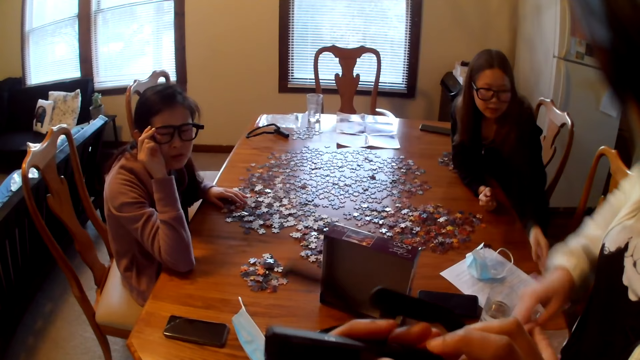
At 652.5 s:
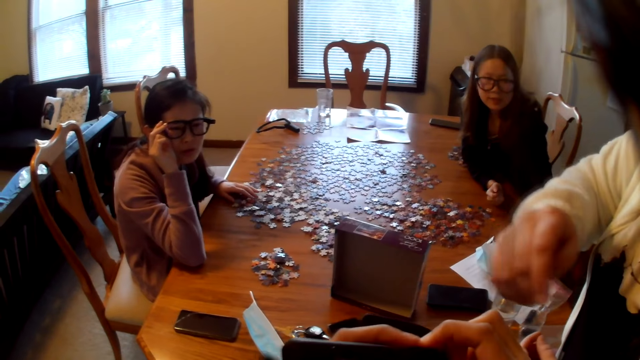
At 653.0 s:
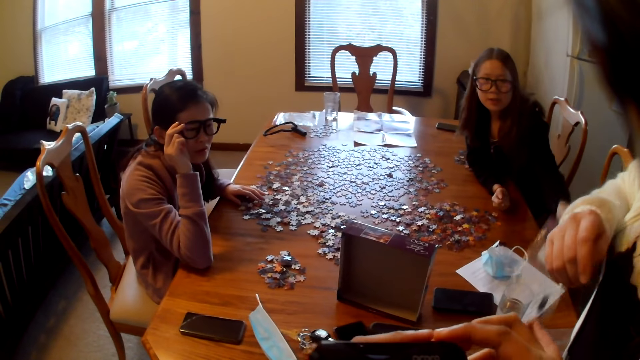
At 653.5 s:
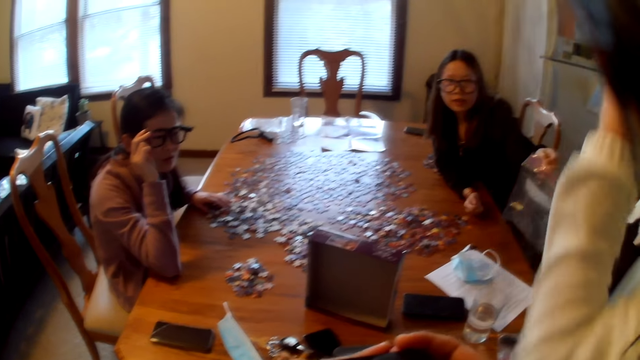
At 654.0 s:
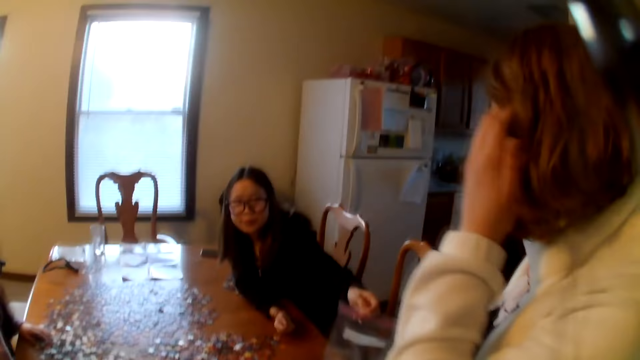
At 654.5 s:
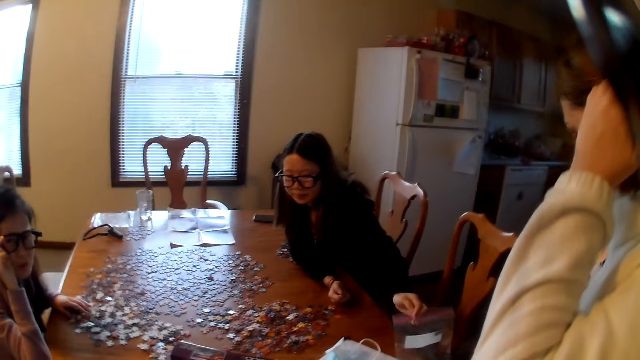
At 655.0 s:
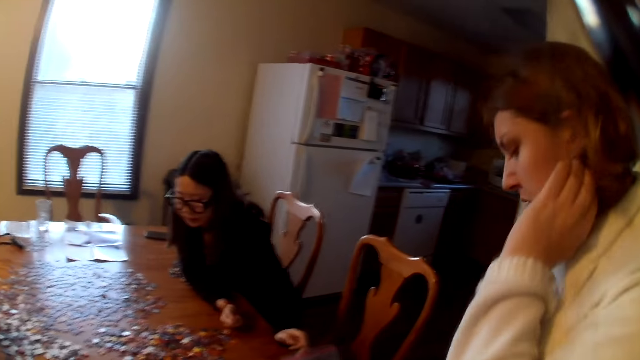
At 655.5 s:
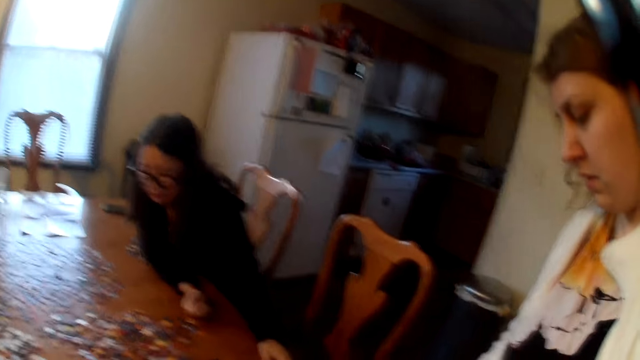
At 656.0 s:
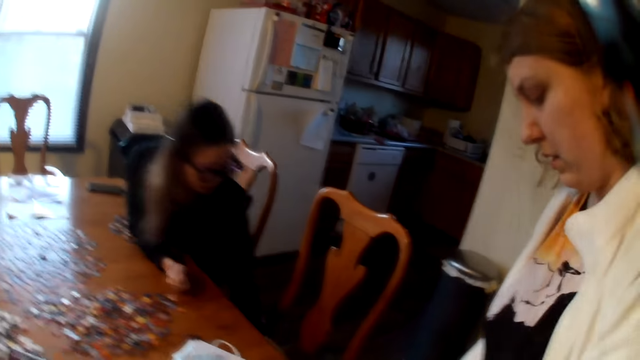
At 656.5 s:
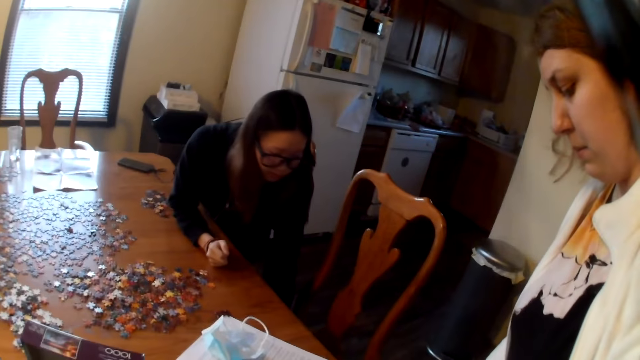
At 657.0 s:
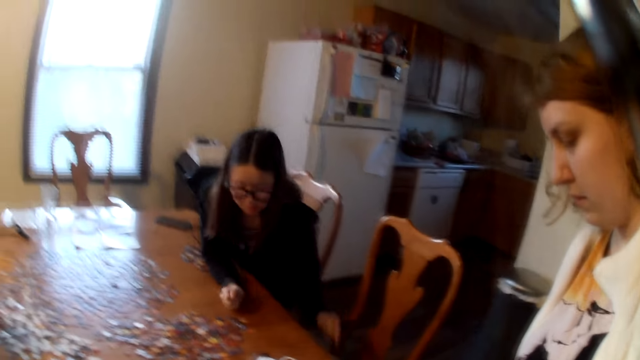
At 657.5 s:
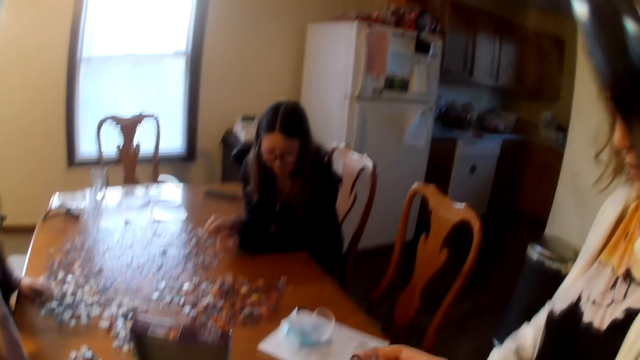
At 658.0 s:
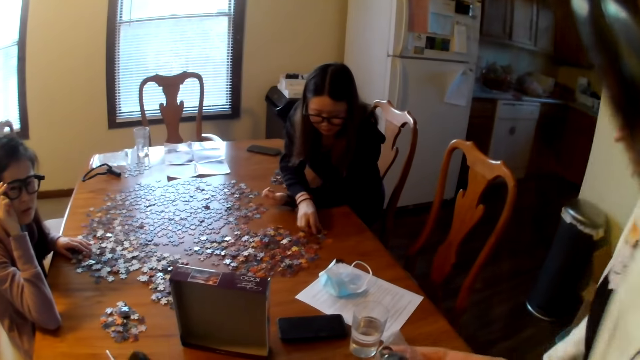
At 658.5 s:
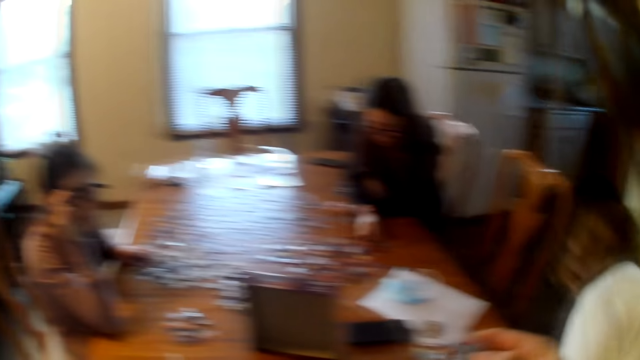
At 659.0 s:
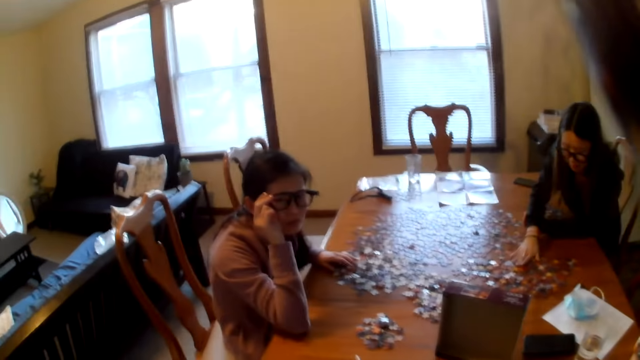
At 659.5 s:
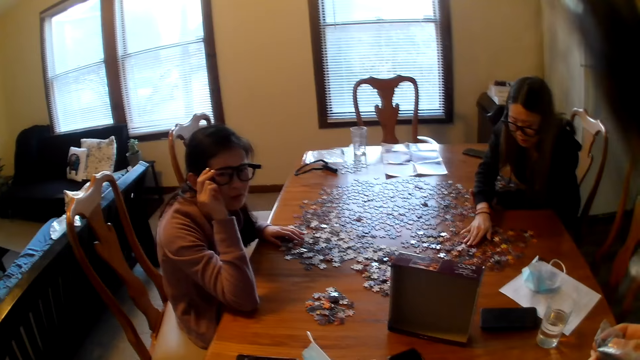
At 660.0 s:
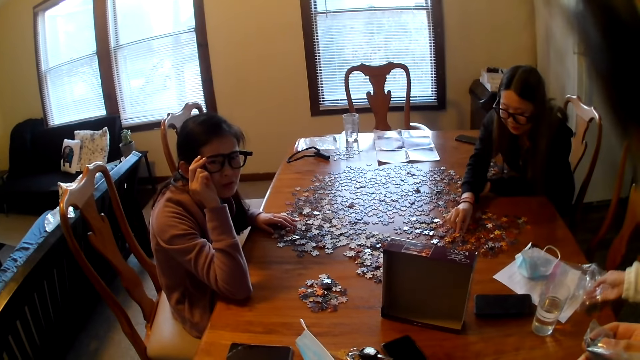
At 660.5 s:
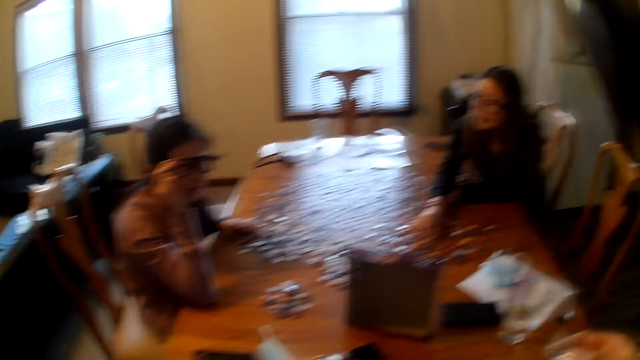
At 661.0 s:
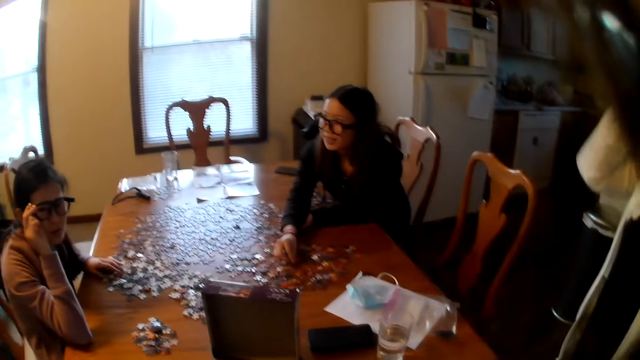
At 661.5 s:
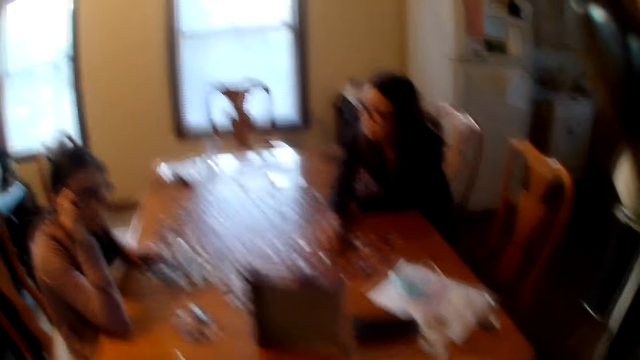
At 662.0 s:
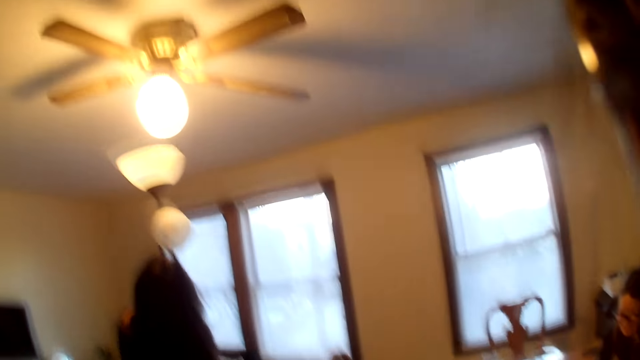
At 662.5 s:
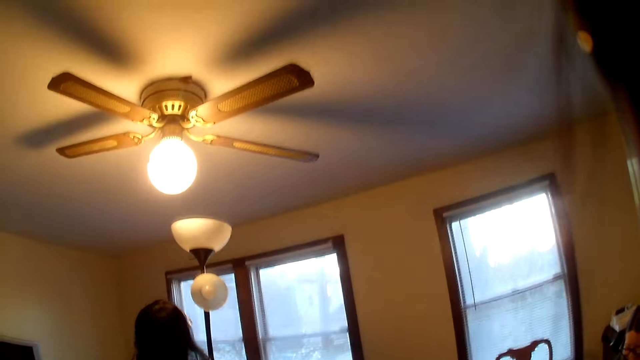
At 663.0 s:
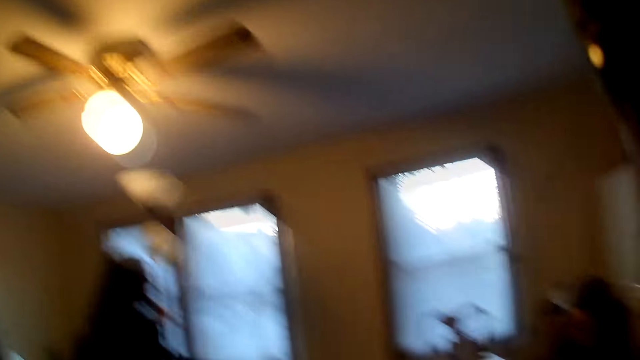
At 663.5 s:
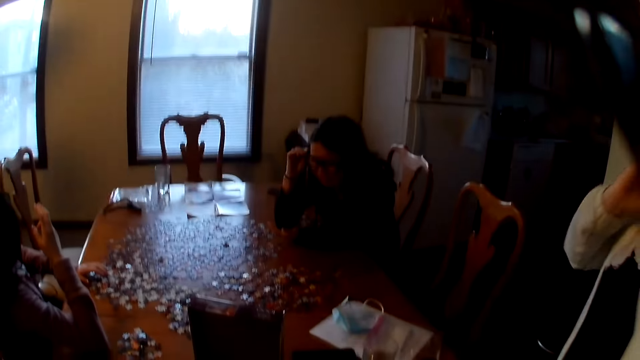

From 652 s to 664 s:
The camera wearer speaks. A woman gives another woman the polythene bag. A person touches hair. The camera wearer speaks. The person bends. The first woman picks up a piece from the table. The other woman places the polythene bag or paper on the table.

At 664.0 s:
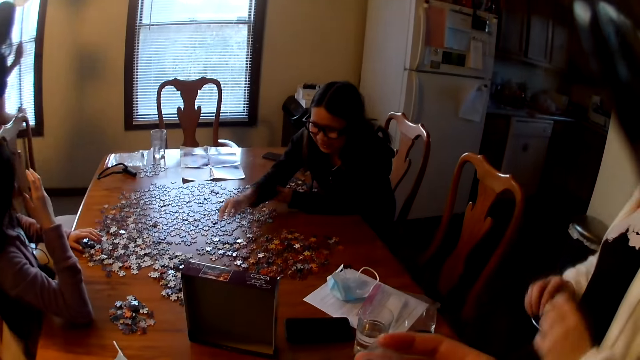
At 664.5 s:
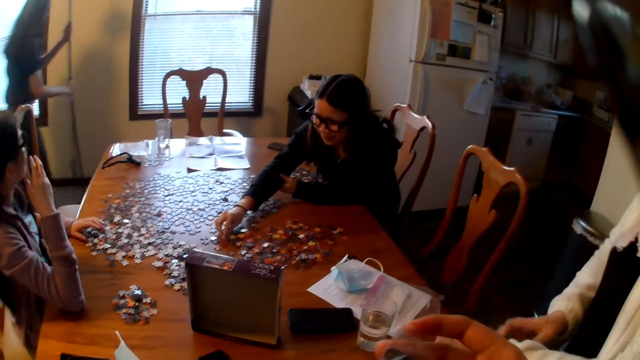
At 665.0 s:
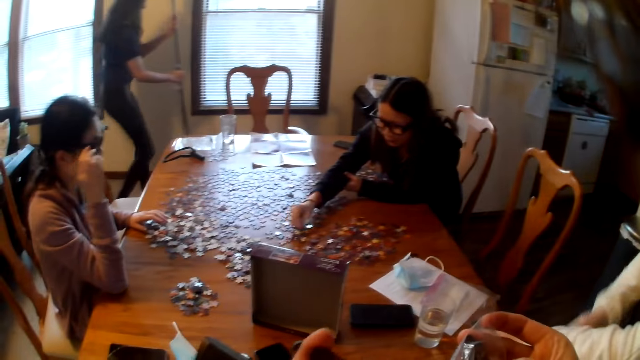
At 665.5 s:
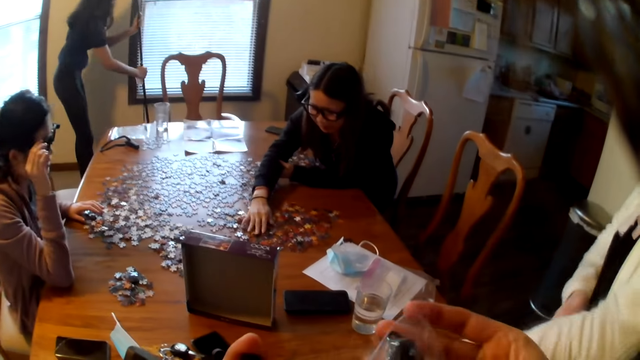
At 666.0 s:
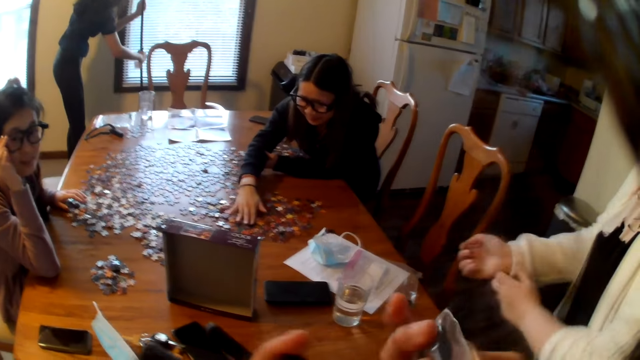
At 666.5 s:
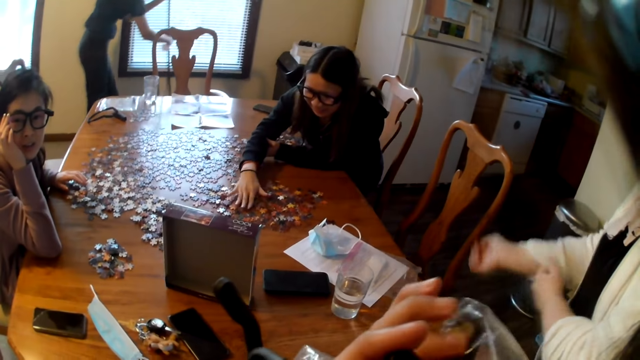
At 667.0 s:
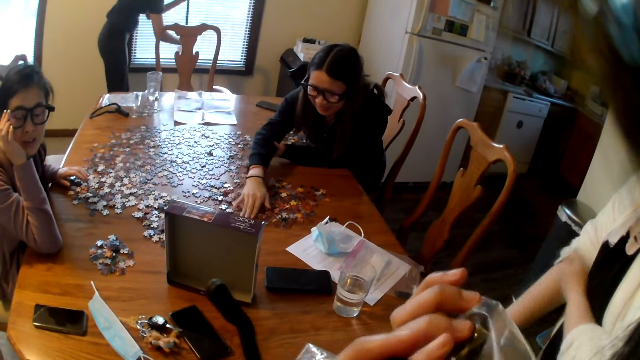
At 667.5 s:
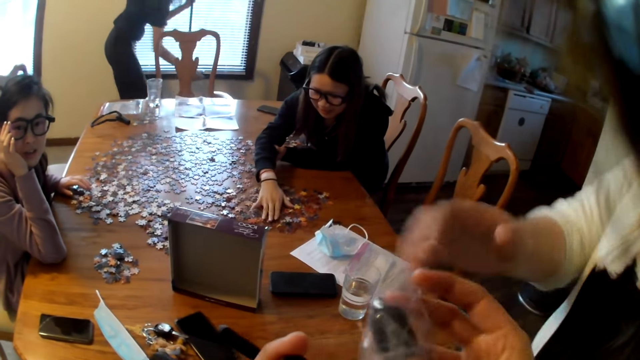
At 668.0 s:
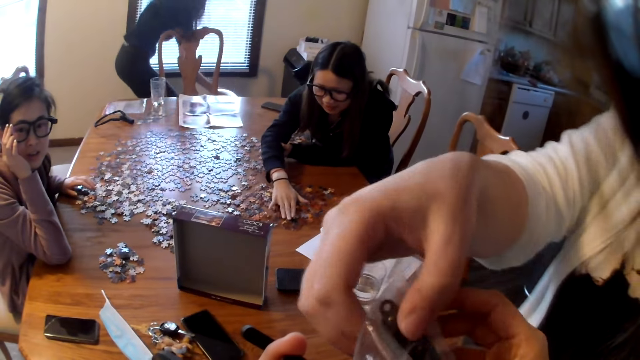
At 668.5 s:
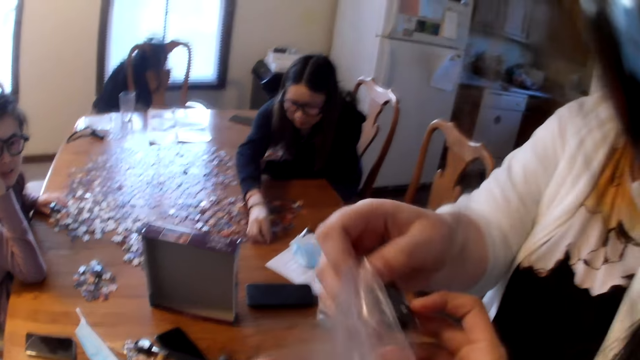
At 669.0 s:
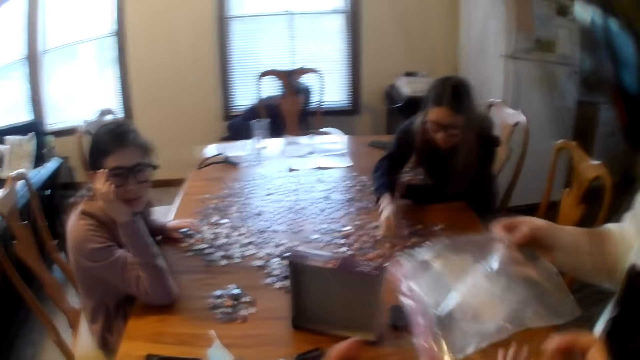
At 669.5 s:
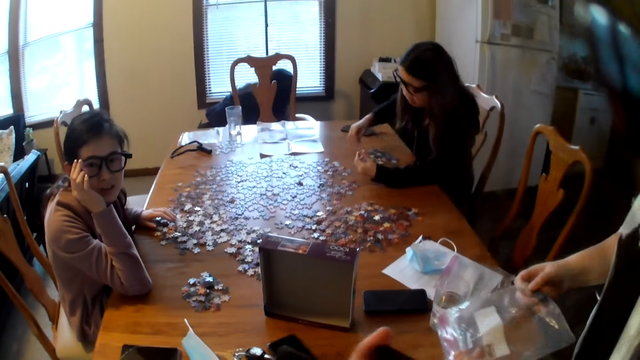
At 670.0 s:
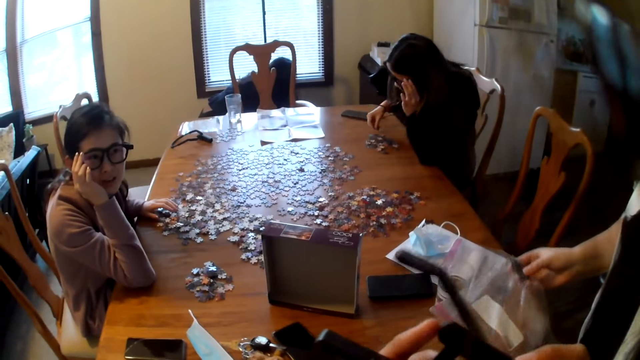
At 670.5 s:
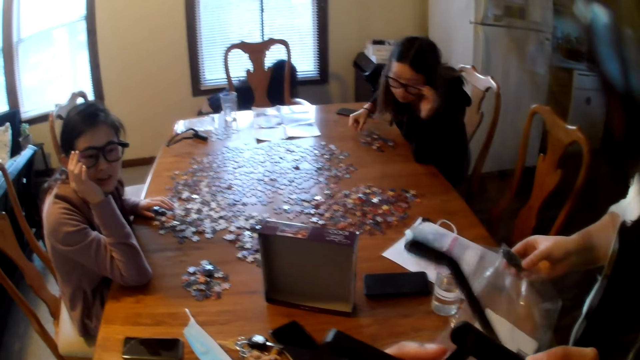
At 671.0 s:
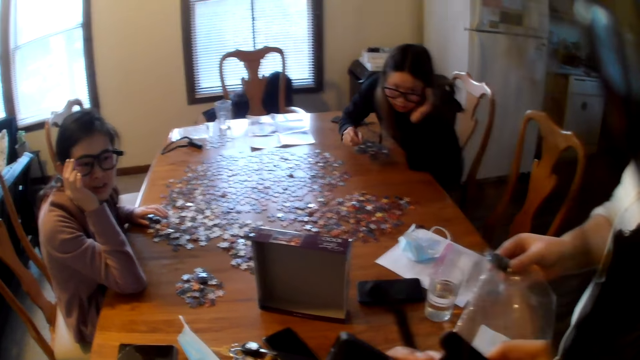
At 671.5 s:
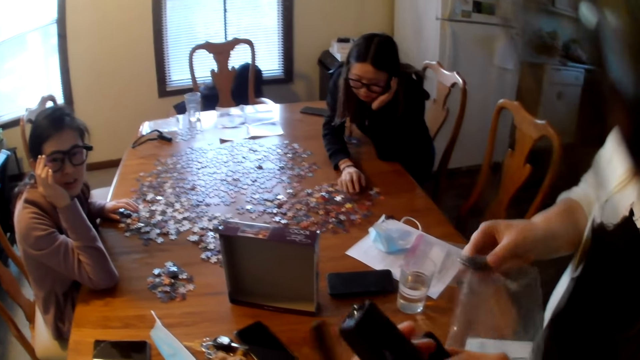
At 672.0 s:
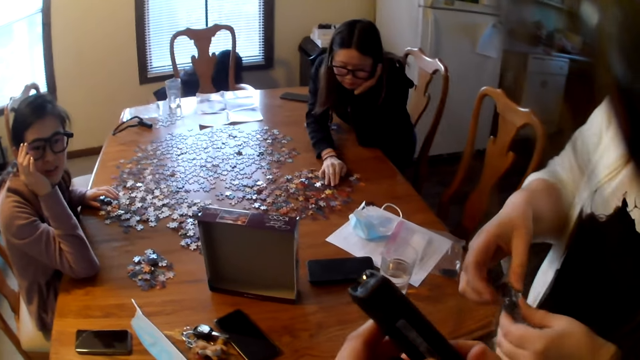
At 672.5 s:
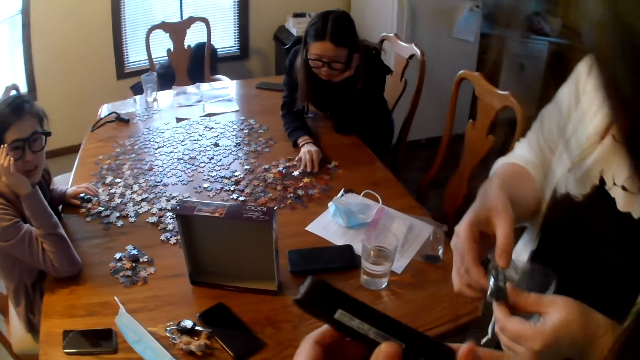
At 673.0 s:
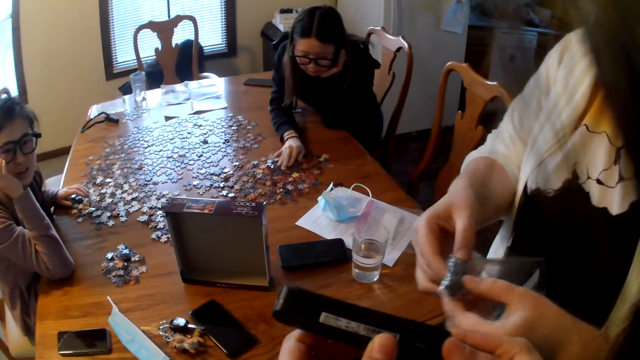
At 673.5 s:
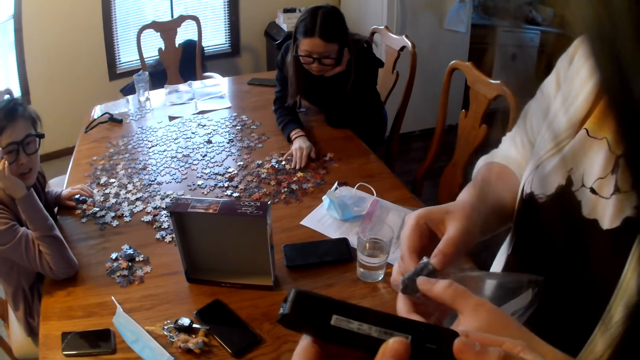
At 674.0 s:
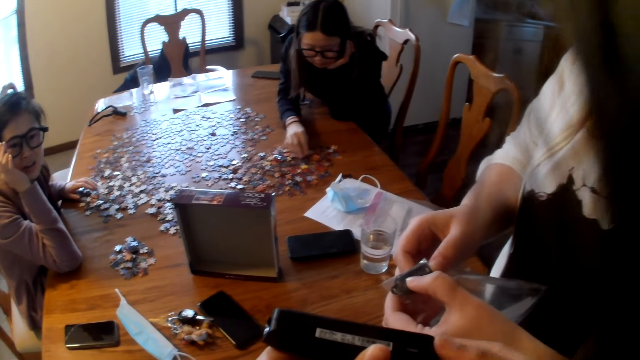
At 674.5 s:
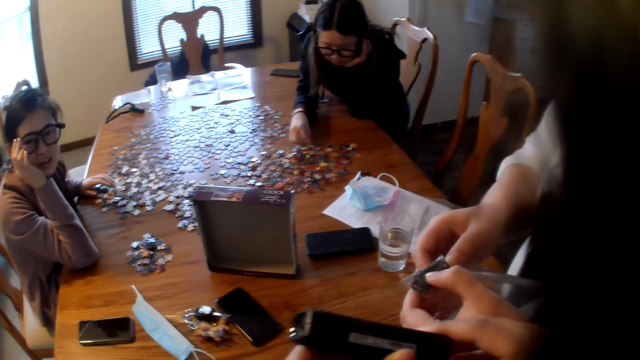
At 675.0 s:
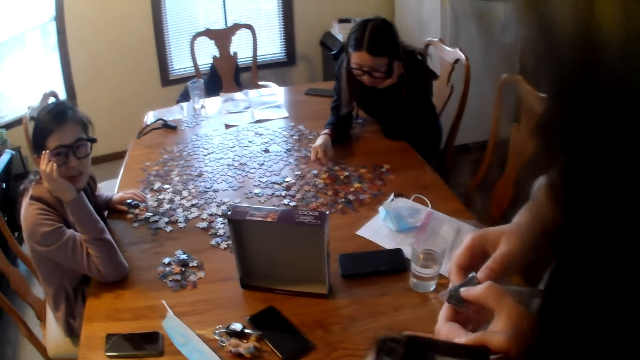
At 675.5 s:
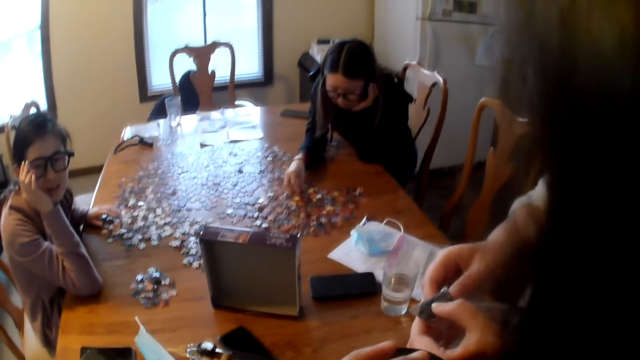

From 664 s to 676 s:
A woman walks in the house. Another woman moves the pieces on the table. The camera wearer holds something on the polythene bag. A person picks paper from the camera wearer. A third woman holds an object on the polythene bag. The camera wearer speaks. The third woman shows the camera wearer something.
